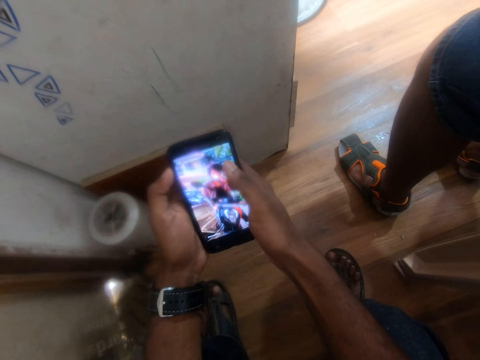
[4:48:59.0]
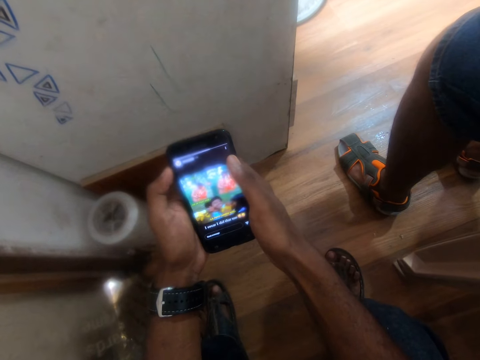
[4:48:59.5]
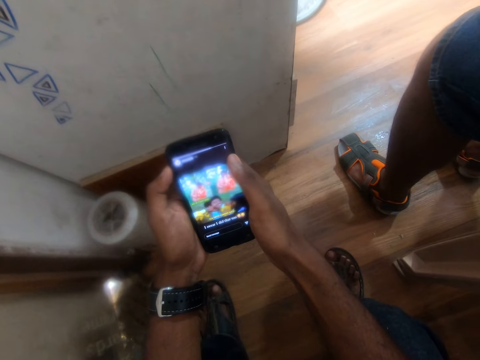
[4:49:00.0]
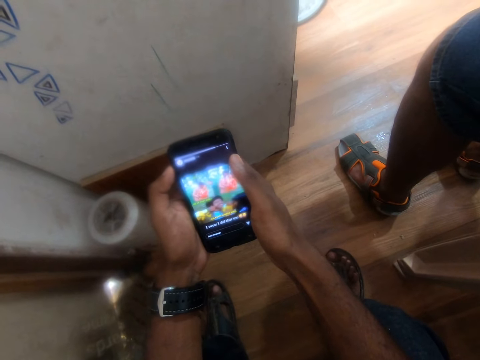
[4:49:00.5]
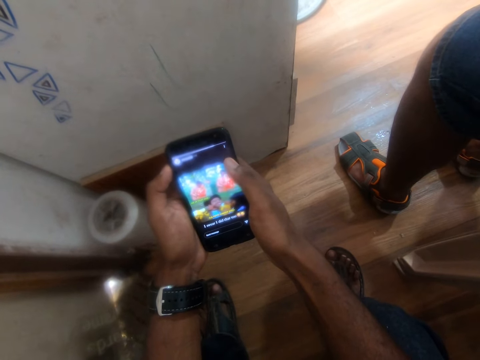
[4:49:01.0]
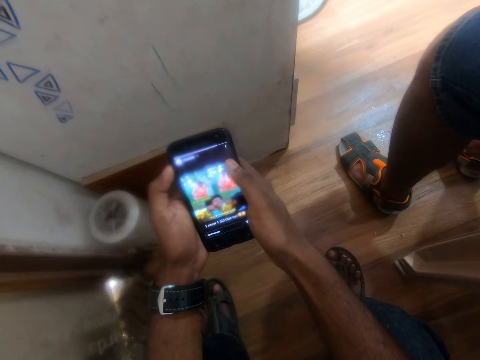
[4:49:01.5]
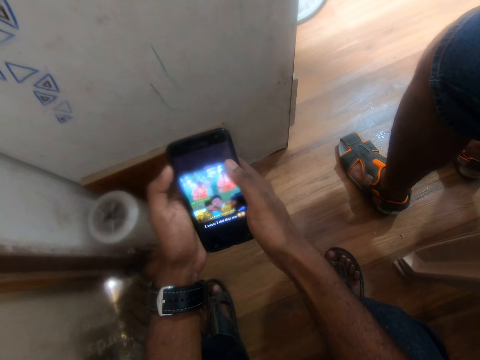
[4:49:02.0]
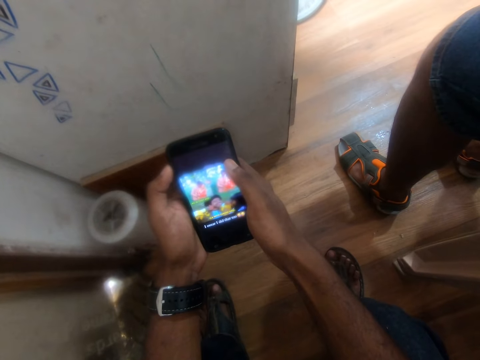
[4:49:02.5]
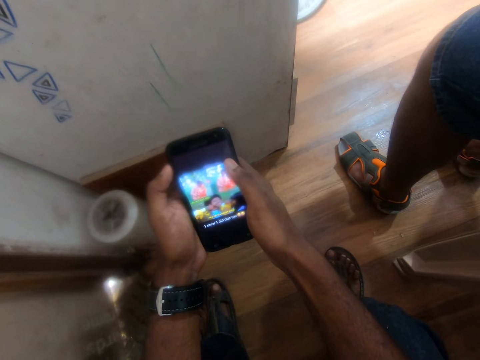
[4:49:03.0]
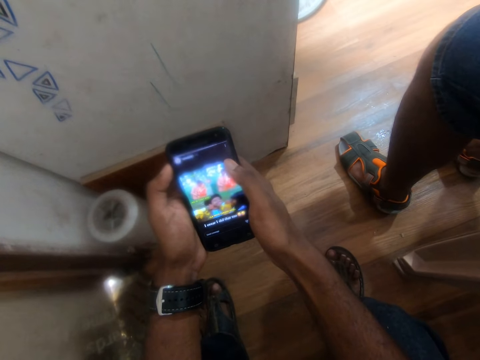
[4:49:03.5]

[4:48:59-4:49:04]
The camera wearer operates the phone with the right hand thumb.

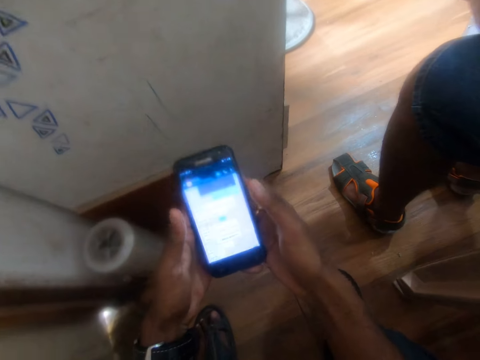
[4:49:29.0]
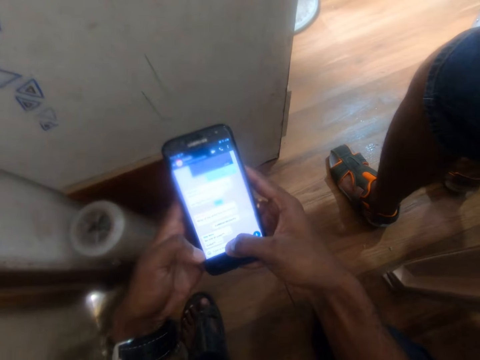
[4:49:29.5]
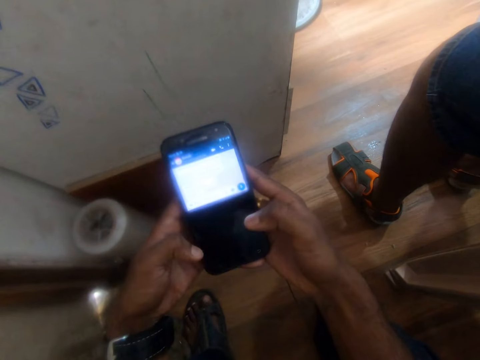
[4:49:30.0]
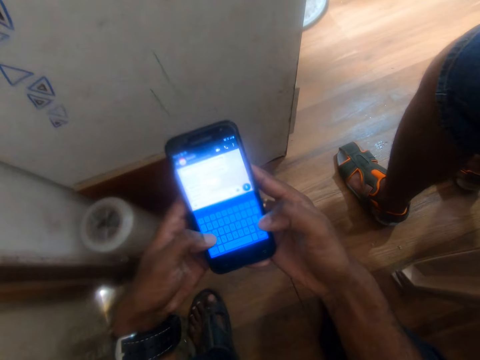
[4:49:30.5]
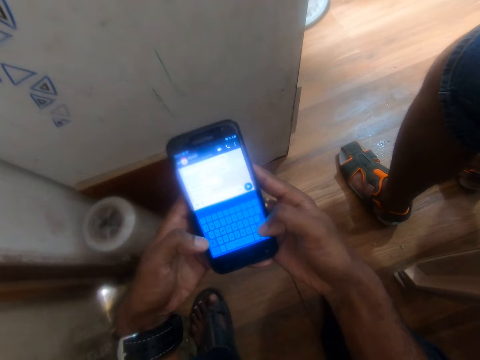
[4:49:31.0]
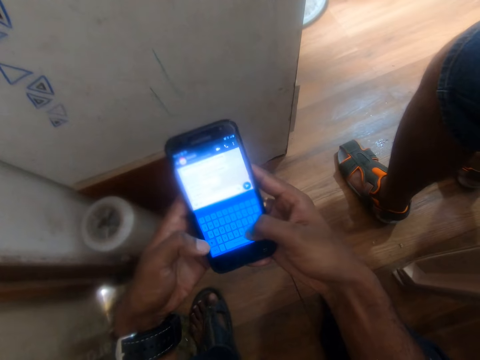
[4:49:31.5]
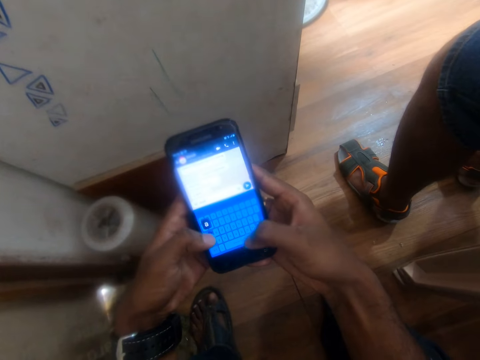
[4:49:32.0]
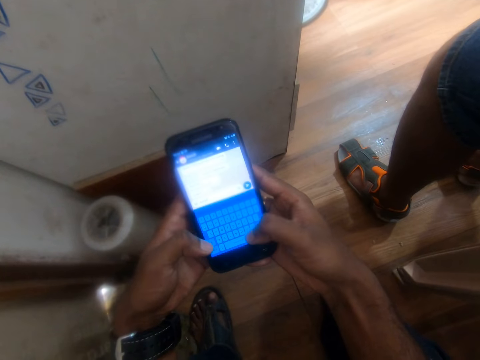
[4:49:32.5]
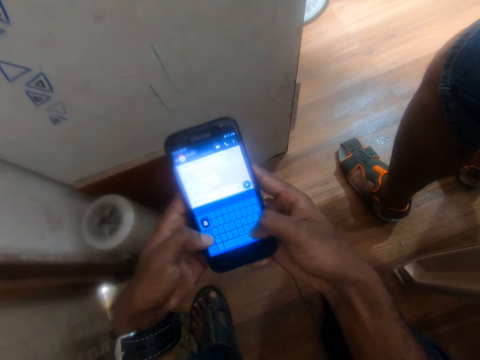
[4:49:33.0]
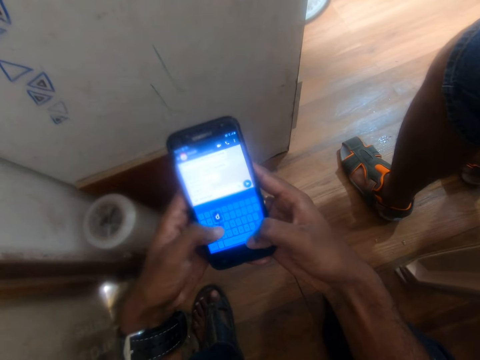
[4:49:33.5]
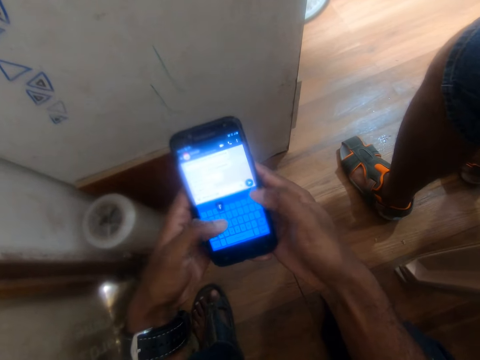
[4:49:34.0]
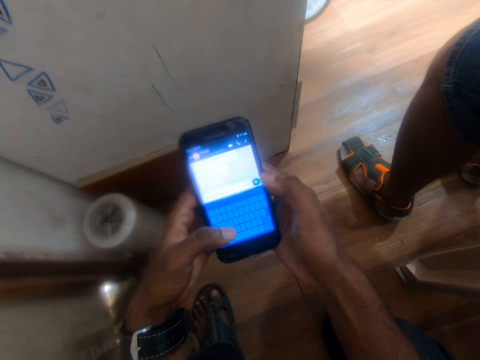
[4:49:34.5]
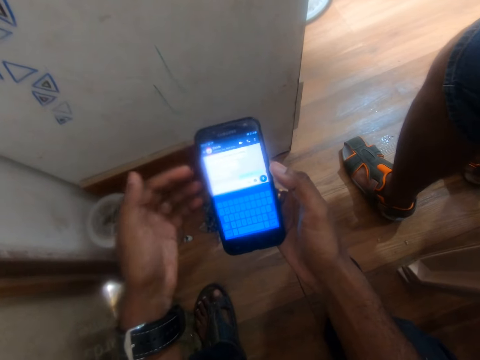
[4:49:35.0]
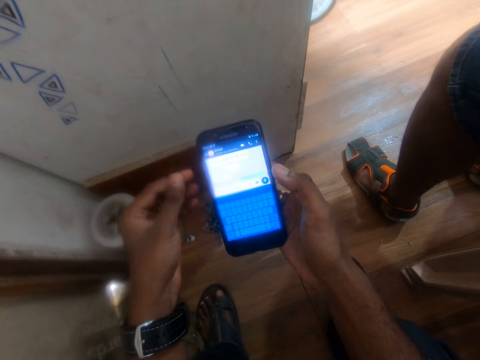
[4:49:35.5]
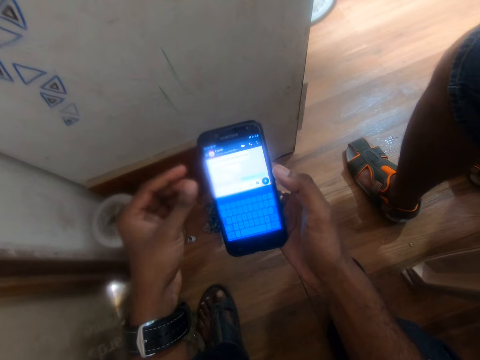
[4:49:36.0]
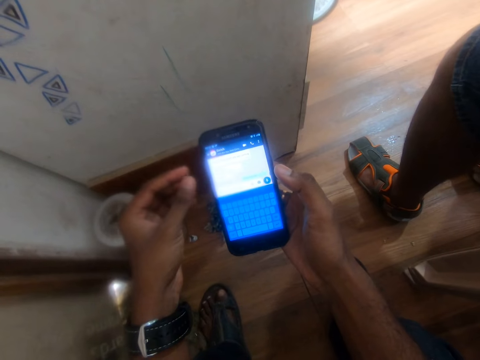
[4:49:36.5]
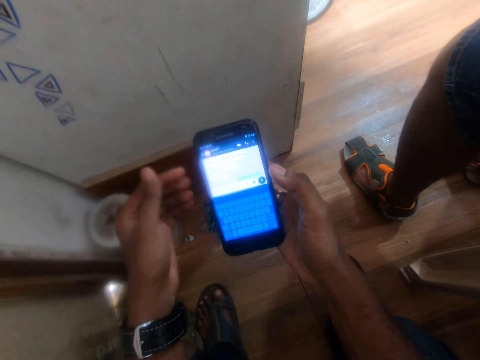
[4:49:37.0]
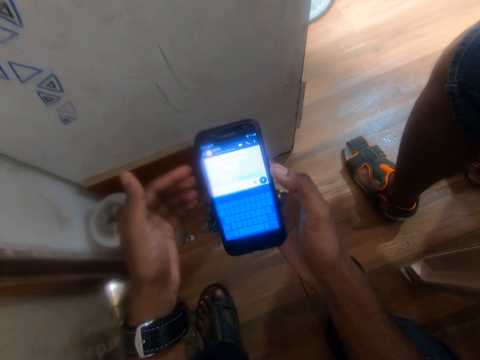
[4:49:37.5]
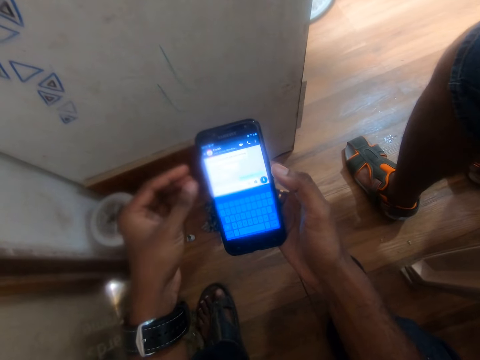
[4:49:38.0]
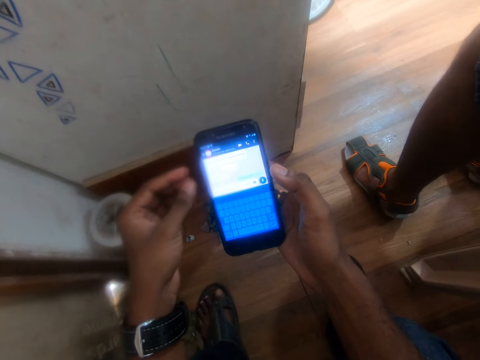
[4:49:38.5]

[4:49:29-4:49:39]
The camera wearer operates the phone with the thumbs of both hands. They raise the left hand.

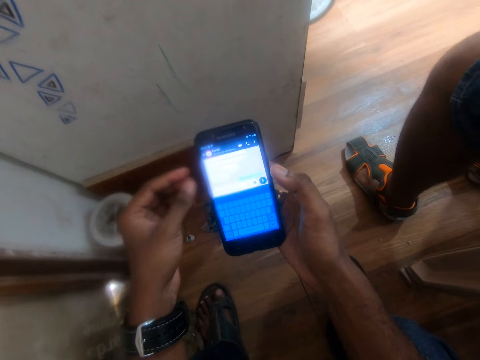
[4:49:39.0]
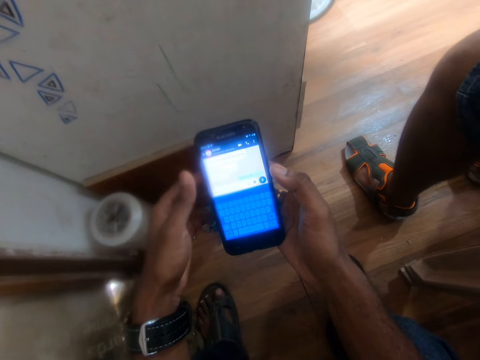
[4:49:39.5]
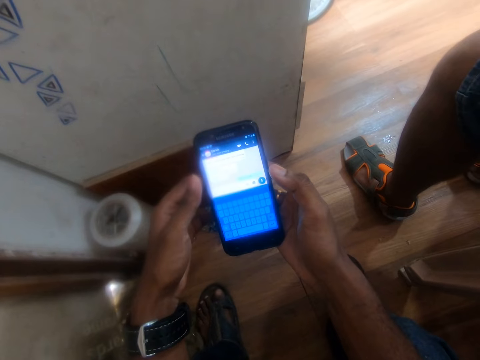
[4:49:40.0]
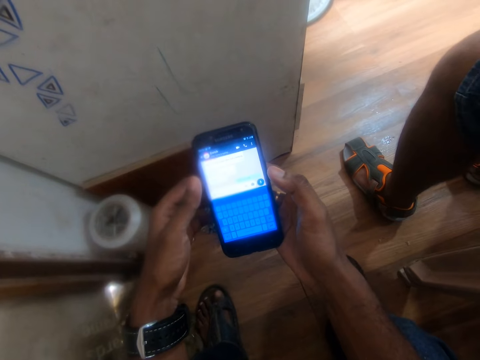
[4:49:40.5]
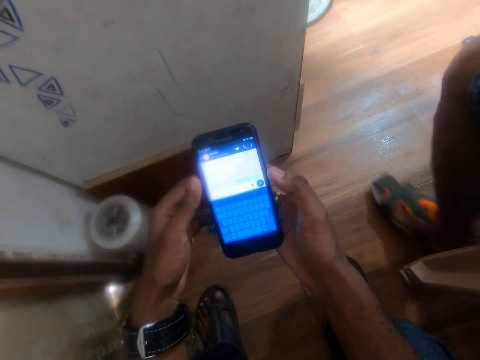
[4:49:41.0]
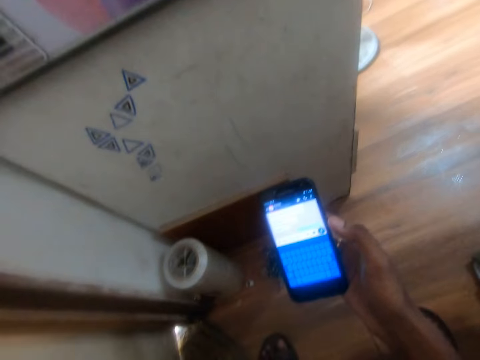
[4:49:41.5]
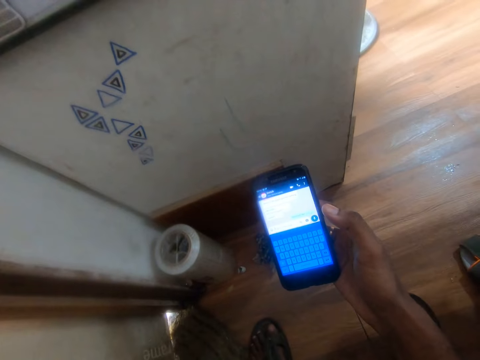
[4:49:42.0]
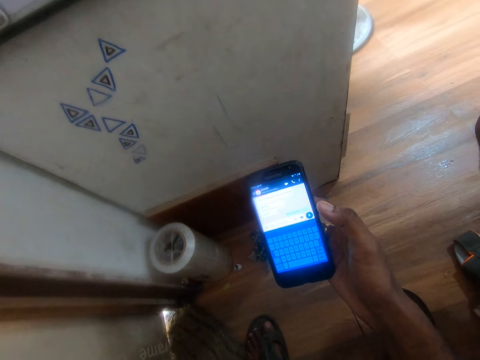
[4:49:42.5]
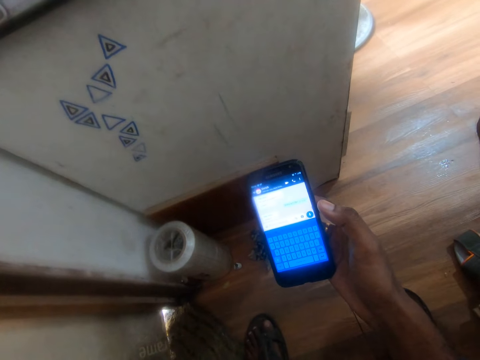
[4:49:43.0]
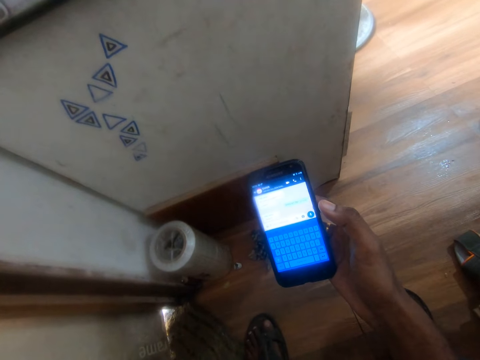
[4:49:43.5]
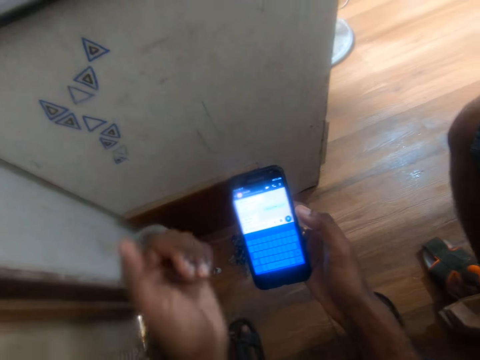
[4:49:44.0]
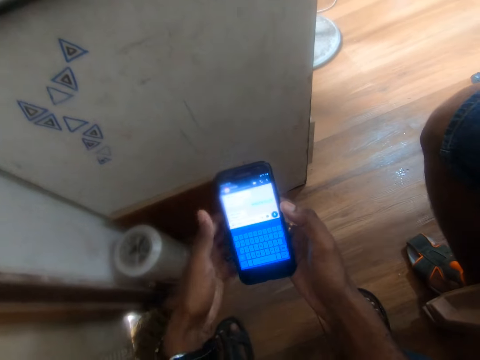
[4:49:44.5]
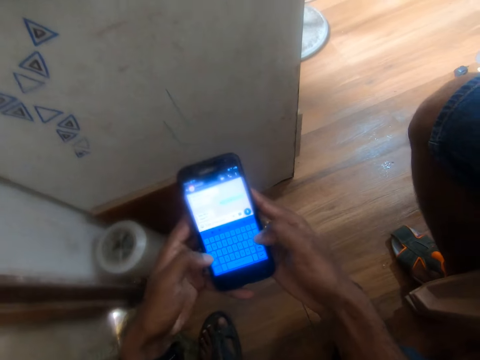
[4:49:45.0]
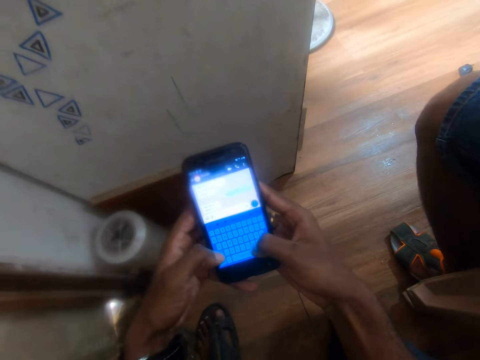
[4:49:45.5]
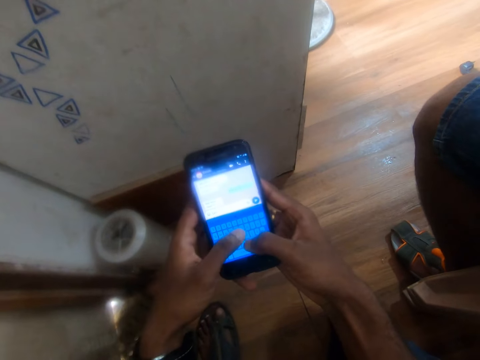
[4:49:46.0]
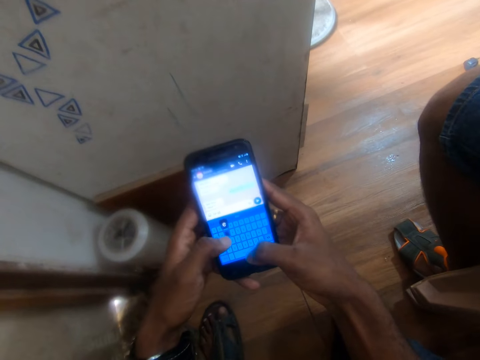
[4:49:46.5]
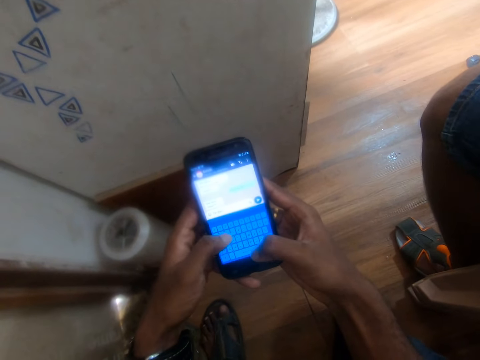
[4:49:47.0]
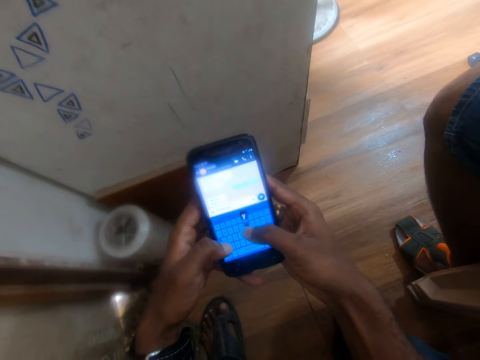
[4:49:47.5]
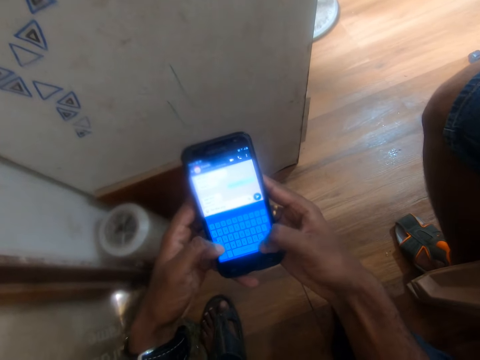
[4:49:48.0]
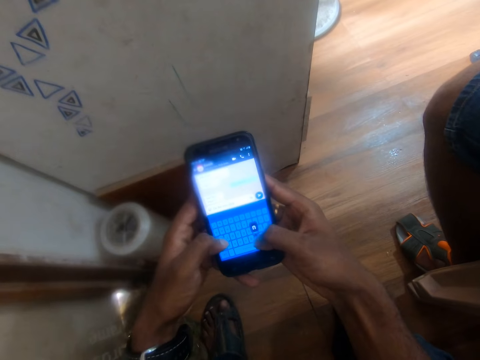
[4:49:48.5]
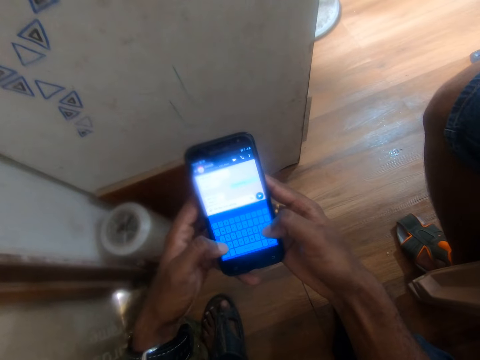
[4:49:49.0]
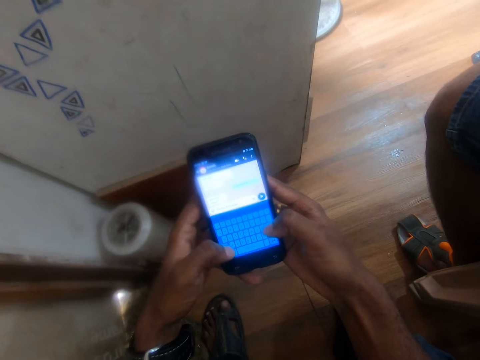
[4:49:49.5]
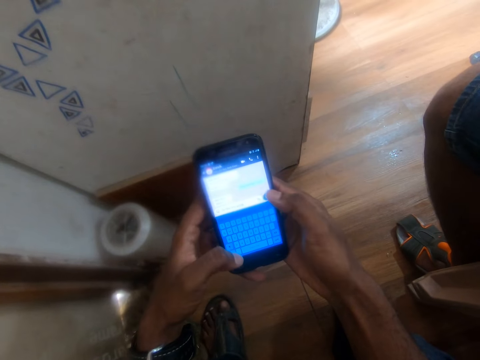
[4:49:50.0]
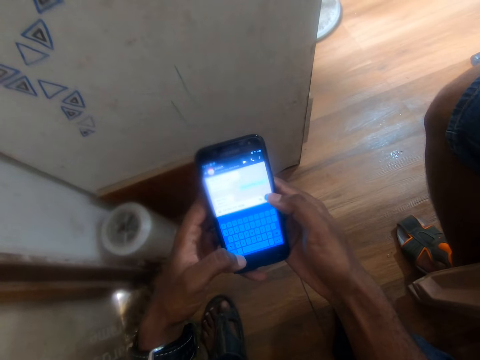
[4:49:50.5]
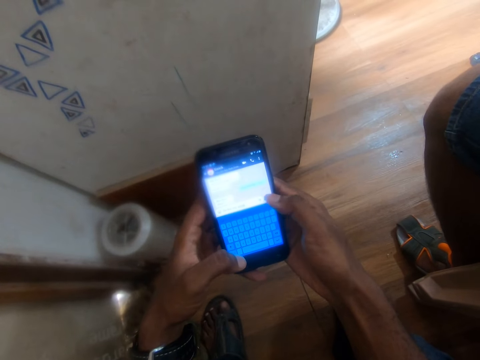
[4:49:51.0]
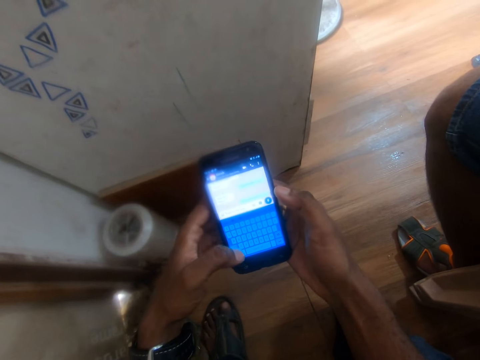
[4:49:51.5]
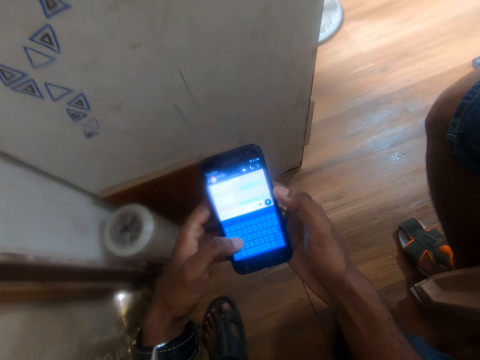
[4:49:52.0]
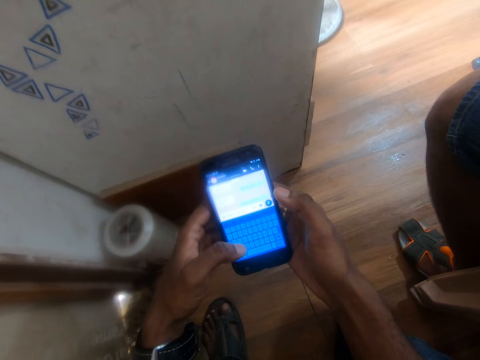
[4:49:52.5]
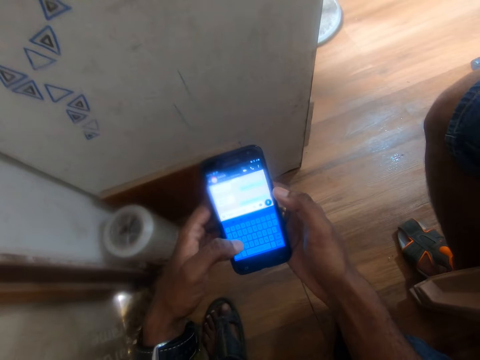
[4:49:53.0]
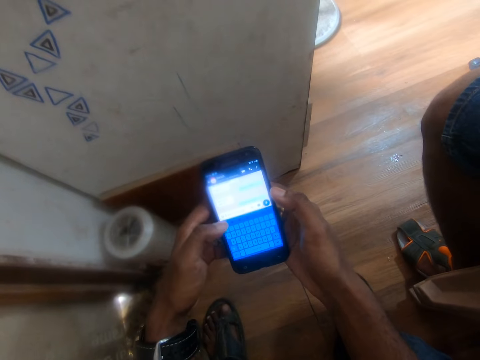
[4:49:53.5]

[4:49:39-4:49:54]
The camera wearer holds the phone with both hands. They raise the left hand. They hold the phone with the right hand. They hold the phone with both hands. They operate the phone with the thumbs of both hands.
